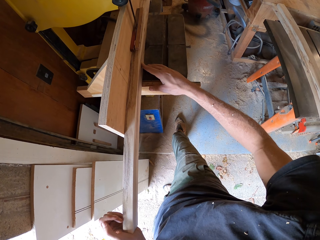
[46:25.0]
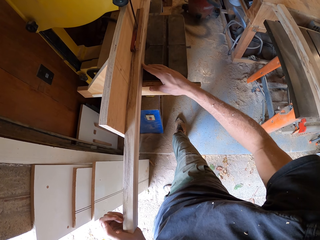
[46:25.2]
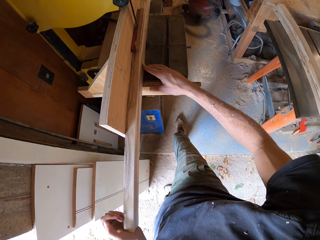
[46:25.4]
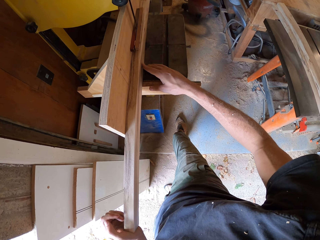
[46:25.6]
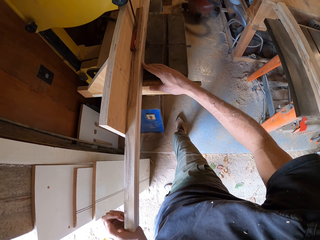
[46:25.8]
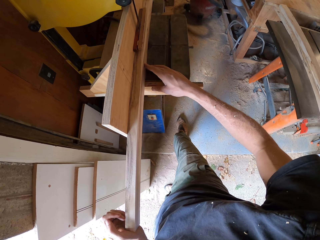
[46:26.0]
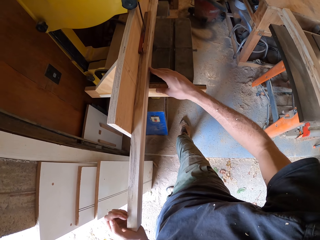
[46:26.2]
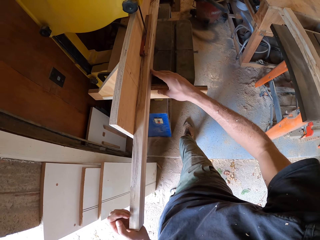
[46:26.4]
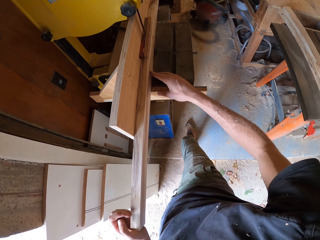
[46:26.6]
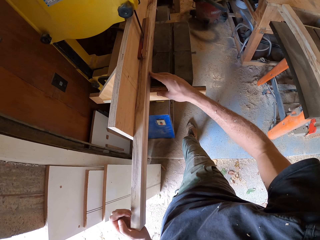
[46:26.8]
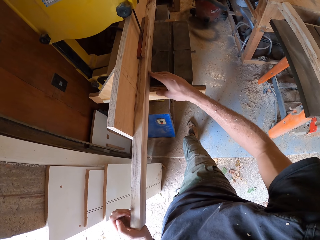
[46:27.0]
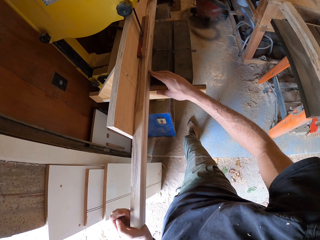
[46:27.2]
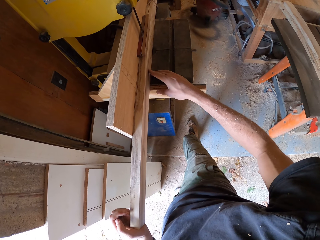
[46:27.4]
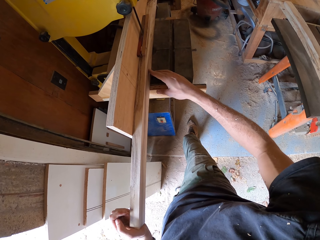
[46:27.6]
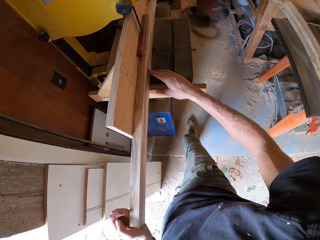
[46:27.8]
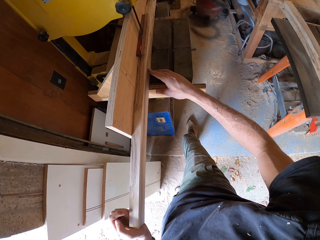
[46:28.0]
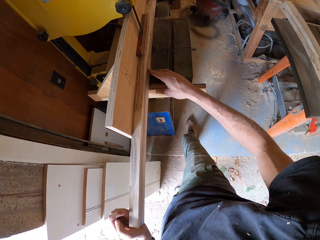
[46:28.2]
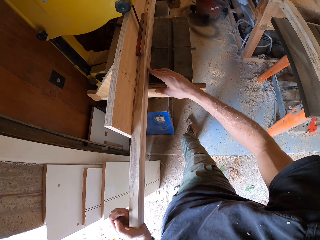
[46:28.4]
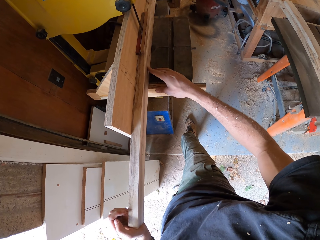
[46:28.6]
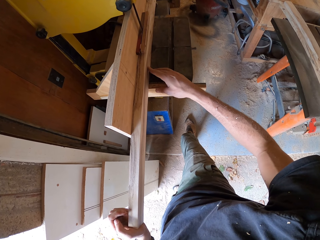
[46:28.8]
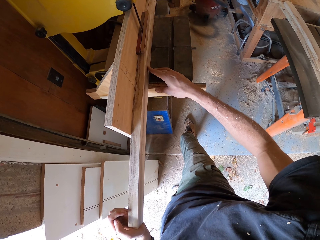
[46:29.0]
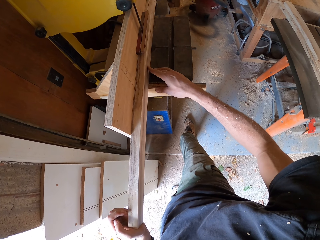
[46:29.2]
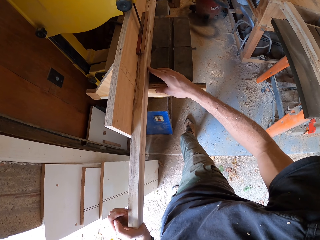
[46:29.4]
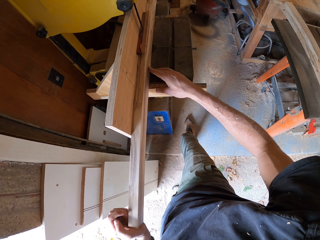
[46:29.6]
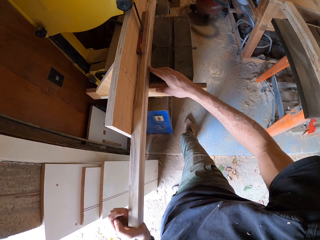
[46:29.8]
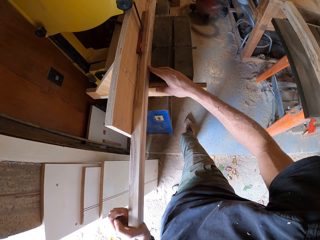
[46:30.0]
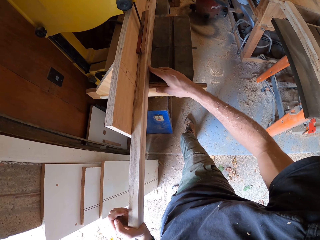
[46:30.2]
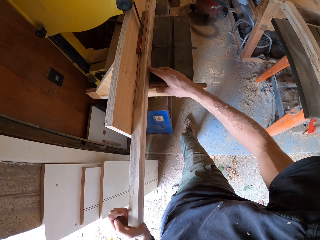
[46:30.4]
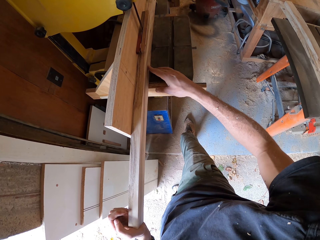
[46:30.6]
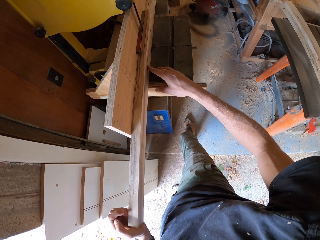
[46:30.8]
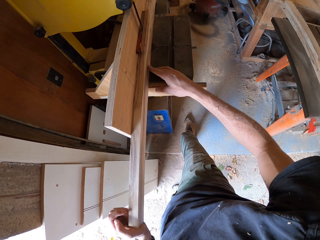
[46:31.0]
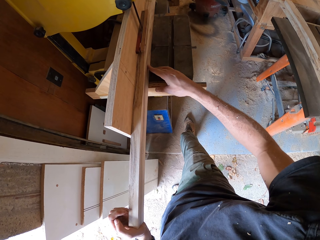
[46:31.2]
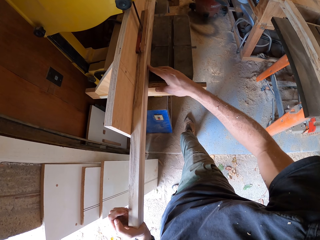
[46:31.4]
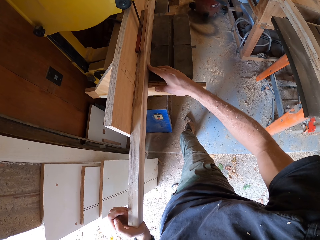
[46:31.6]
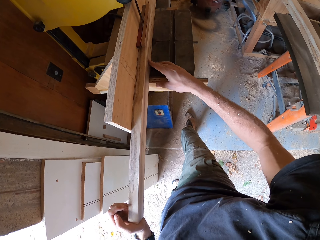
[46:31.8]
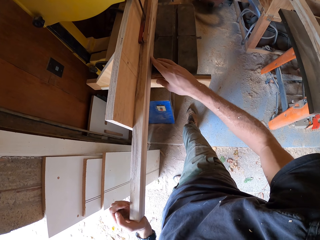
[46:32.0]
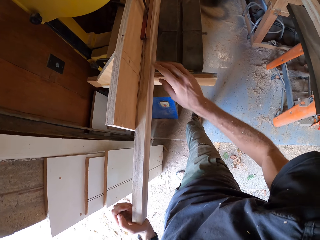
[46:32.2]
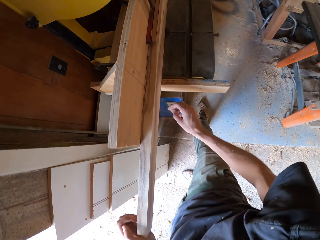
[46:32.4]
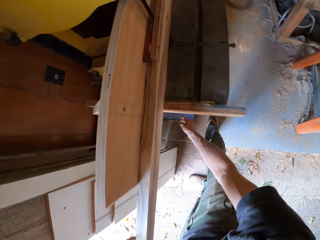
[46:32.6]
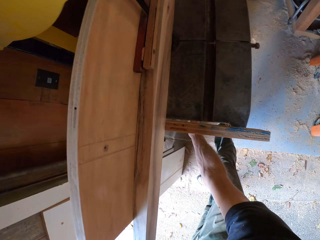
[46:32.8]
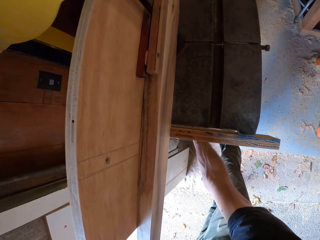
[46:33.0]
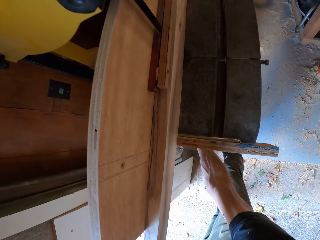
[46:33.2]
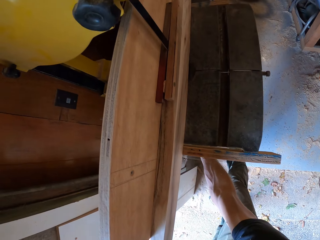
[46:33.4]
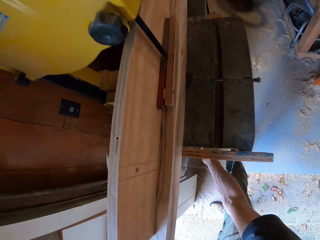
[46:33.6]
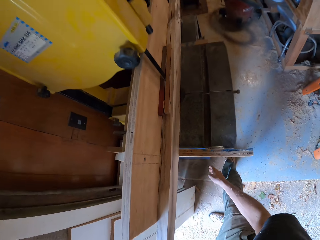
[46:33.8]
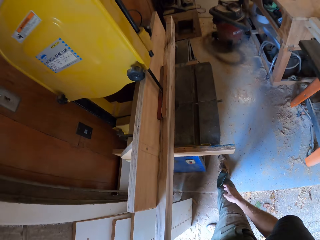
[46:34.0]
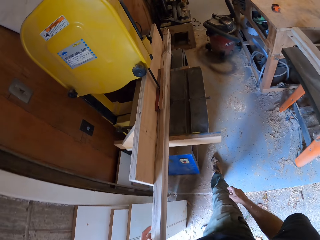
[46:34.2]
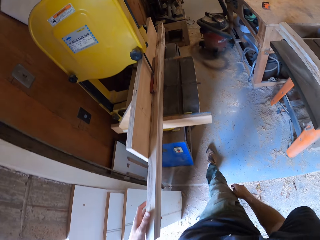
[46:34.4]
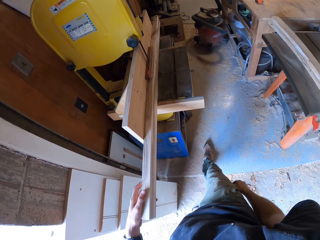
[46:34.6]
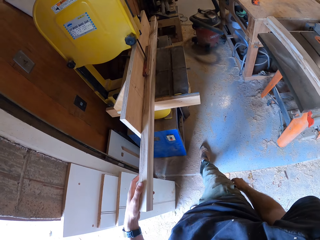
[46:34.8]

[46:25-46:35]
The camera wearer switches off the bandsaw with his right hand.

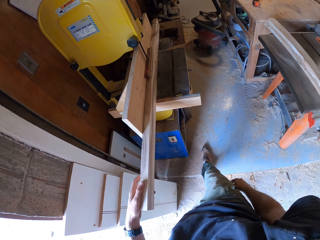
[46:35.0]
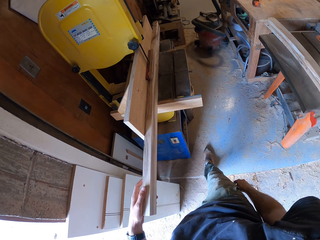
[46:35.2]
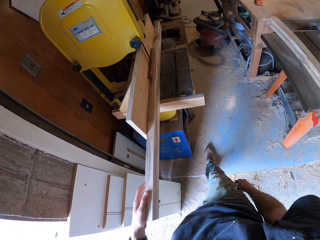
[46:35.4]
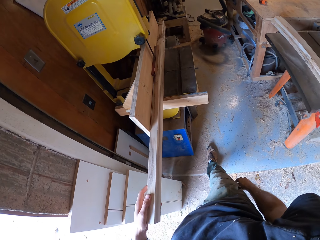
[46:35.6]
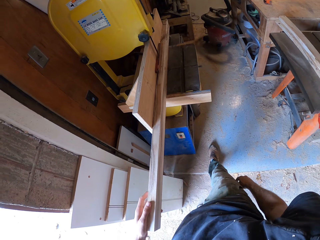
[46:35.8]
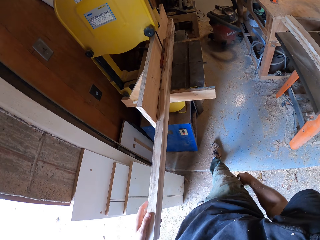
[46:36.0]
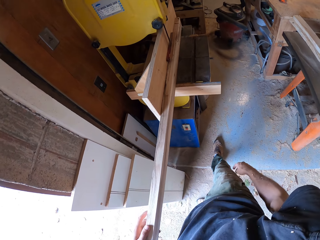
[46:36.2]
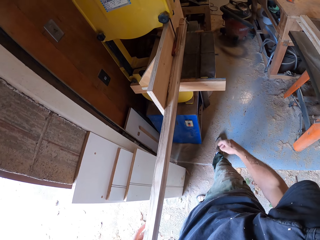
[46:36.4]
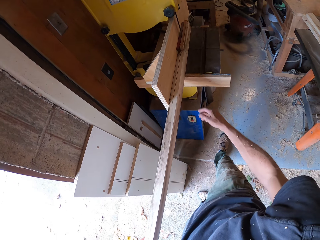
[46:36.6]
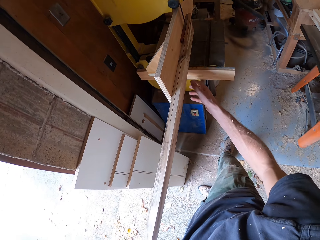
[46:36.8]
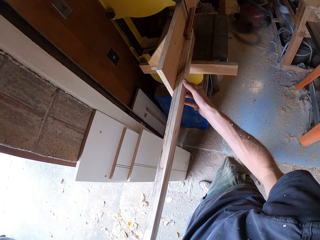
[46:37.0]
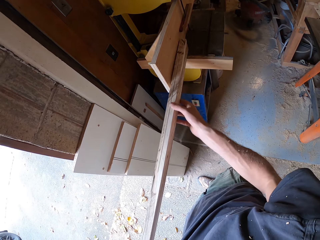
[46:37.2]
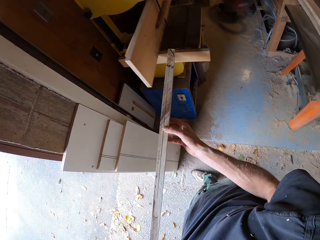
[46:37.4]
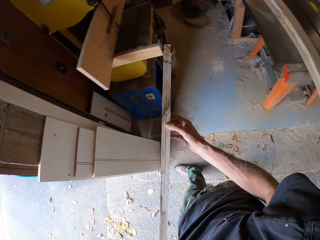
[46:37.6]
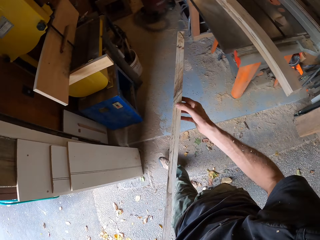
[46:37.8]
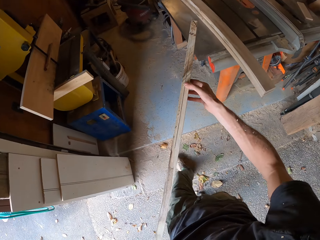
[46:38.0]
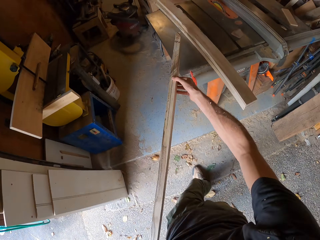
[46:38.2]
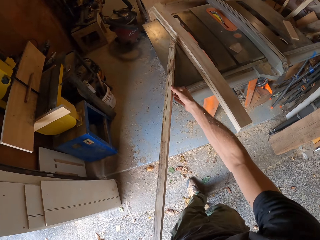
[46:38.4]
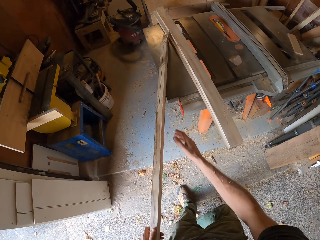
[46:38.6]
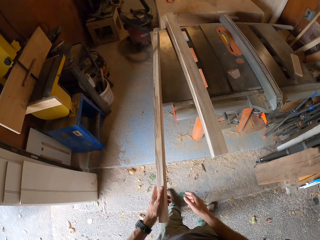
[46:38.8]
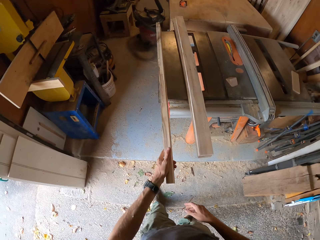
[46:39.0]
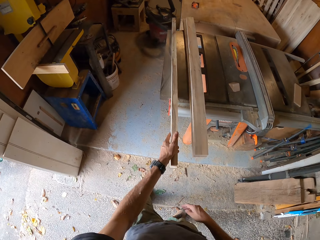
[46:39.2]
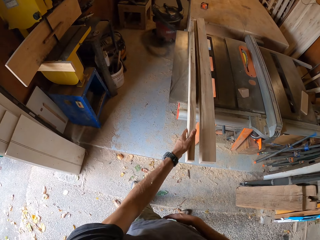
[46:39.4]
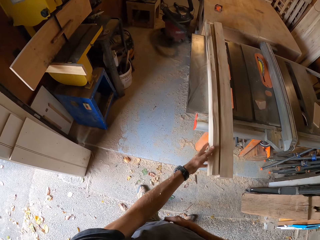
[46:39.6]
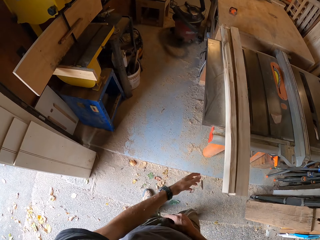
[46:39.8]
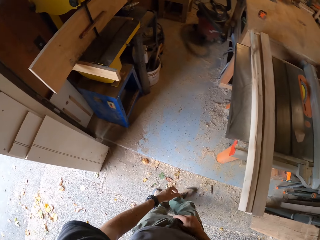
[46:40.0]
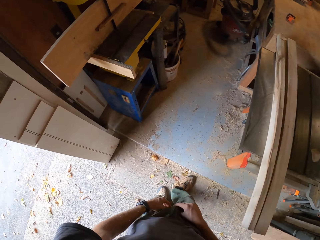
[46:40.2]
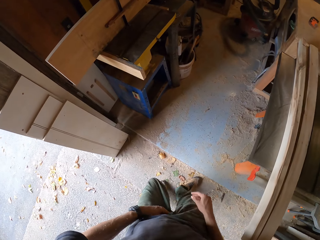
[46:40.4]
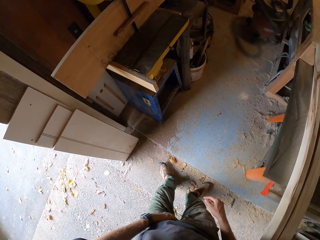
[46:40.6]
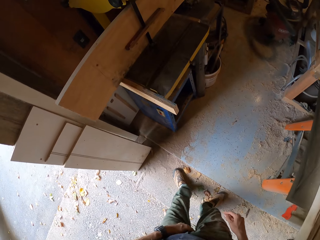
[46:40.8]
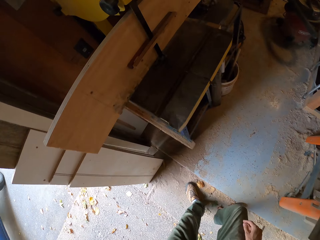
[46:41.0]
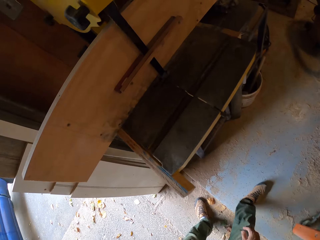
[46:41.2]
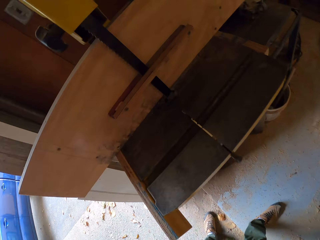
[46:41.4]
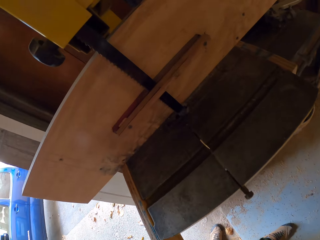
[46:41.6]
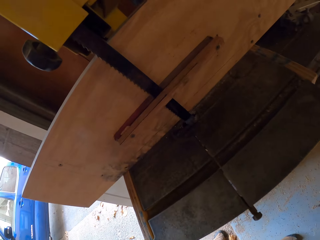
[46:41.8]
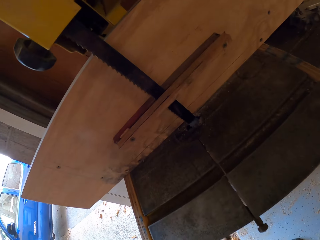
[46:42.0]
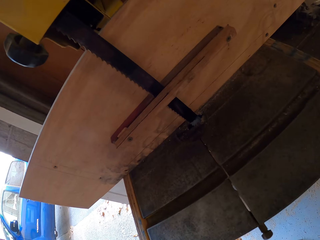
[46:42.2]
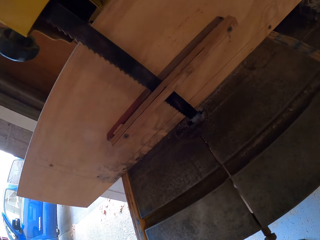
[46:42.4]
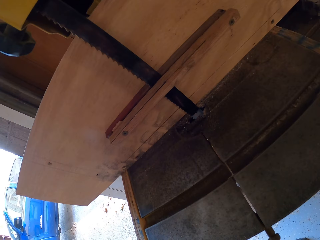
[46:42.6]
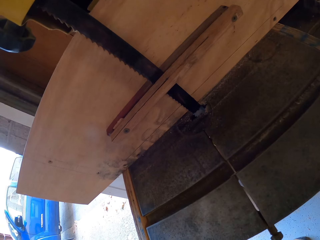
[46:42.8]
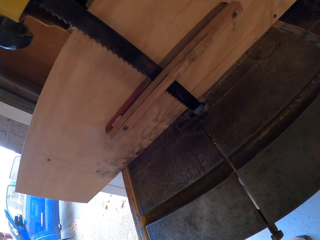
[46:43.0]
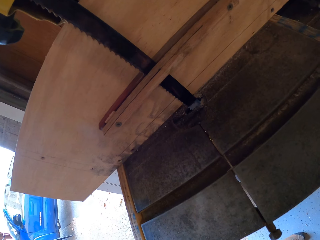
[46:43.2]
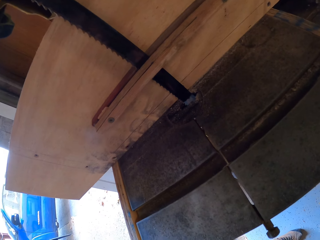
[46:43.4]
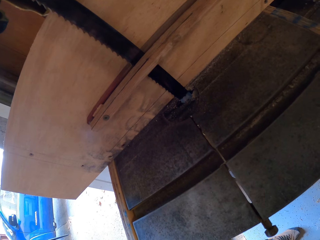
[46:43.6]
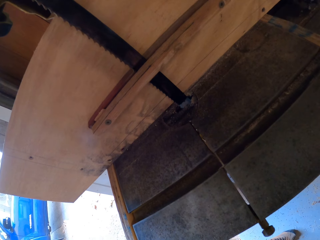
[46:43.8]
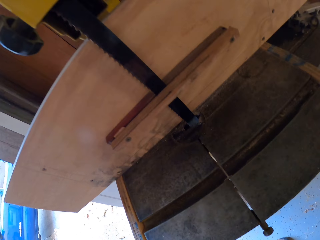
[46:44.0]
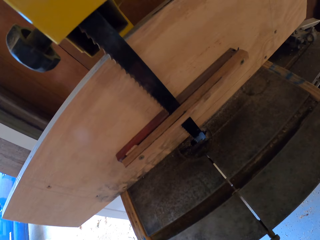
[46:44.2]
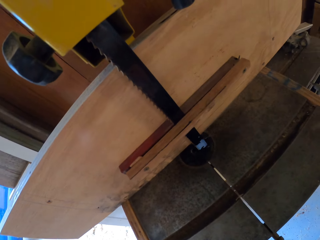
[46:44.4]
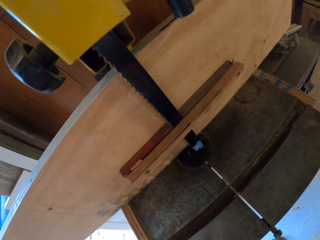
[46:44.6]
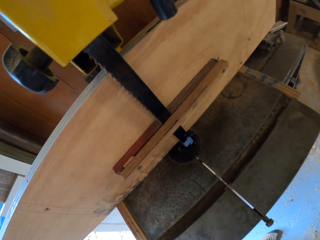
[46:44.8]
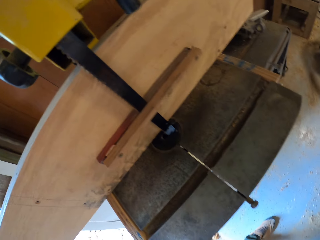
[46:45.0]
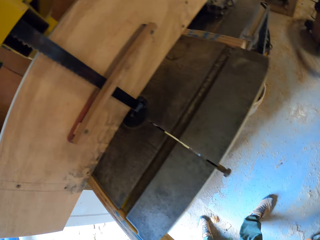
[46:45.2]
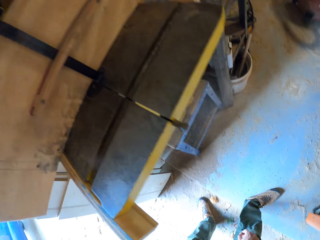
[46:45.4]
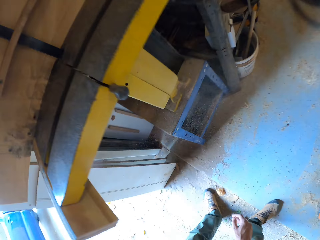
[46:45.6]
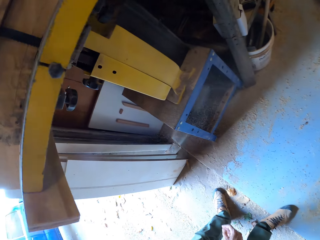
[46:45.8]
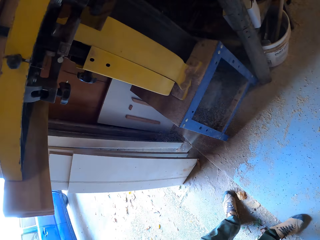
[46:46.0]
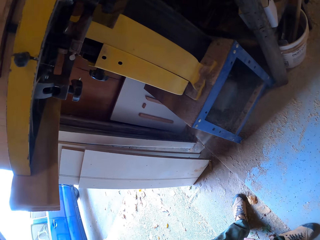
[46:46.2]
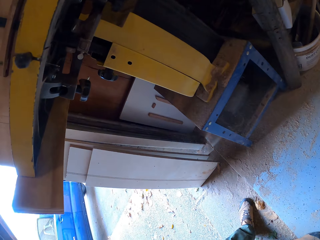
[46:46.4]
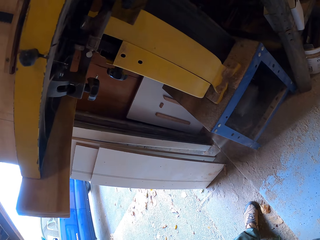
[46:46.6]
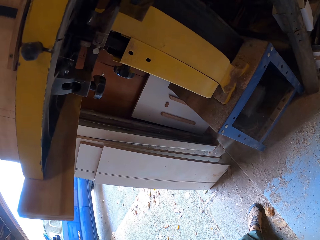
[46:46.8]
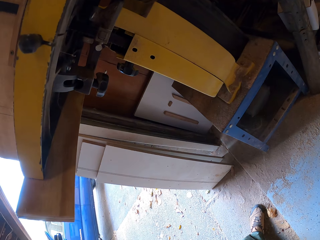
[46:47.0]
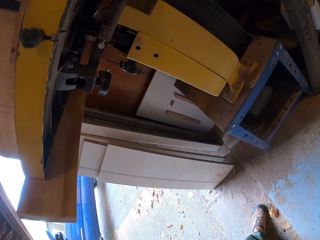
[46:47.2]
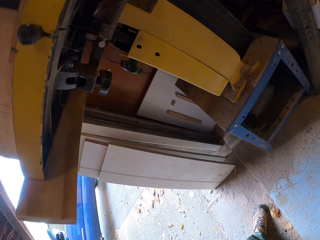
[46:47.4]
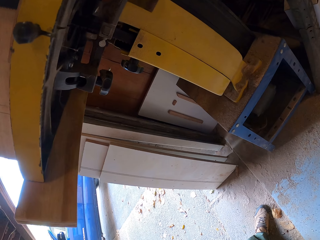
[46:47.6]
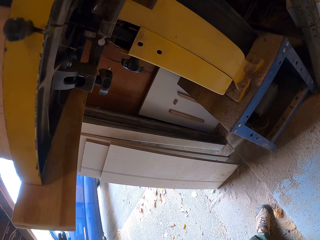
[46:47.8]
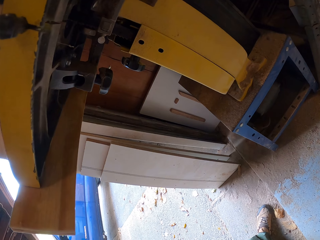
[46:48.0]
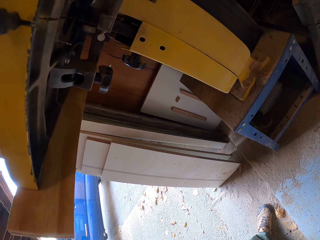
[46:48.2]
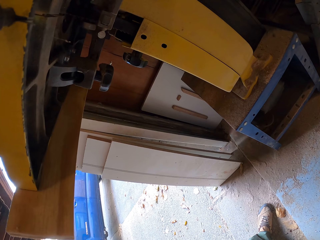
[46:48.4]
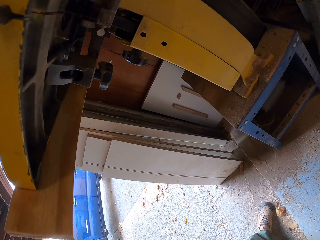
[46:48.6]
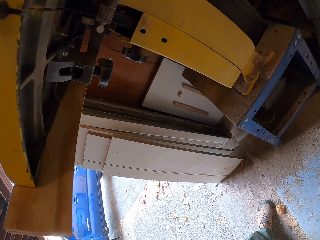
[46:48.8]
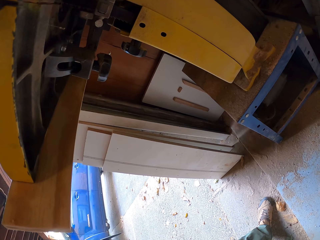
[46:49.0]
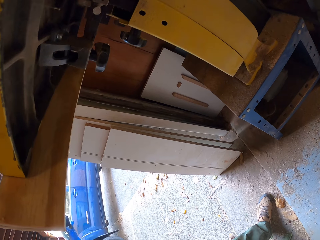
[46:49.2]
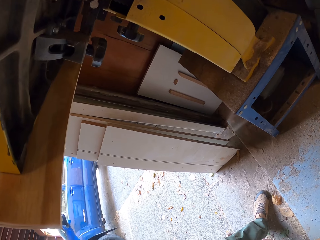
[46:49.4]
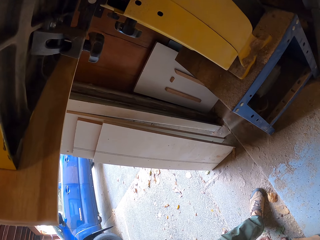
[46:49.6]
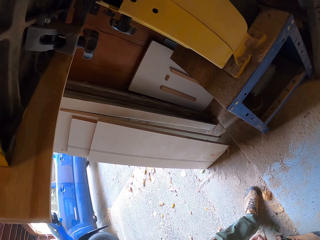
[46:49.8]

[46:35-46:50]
The camera wearer removes the piece of wood from the bandsaw with his left hand. He holds the piece of wood with both hands. He lifts the wood. He drops the piece of wood on a table saw with both hands. He blows air from his mouth on the bandsaw. He bends down.
